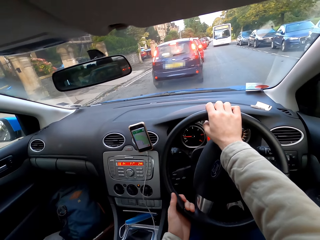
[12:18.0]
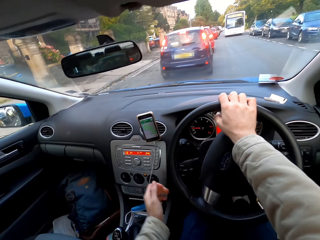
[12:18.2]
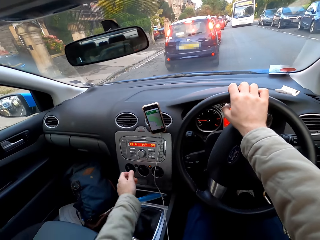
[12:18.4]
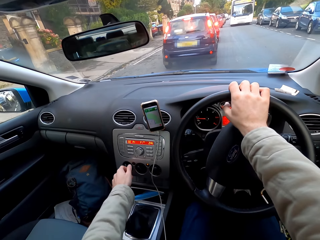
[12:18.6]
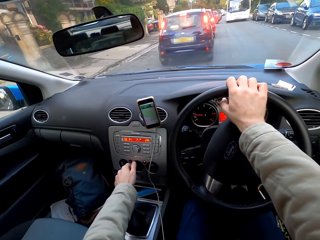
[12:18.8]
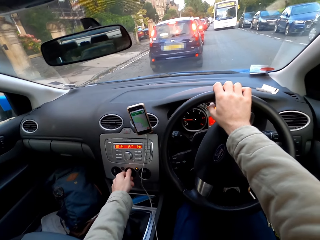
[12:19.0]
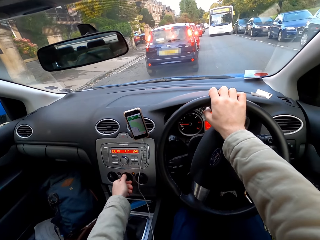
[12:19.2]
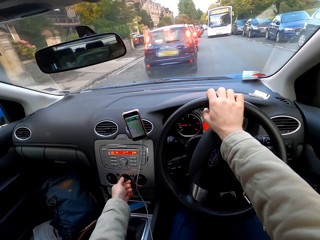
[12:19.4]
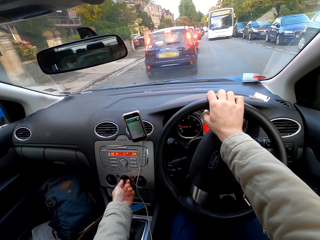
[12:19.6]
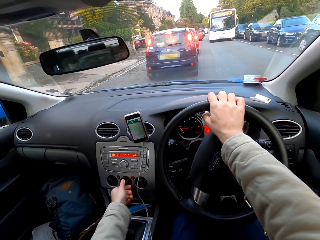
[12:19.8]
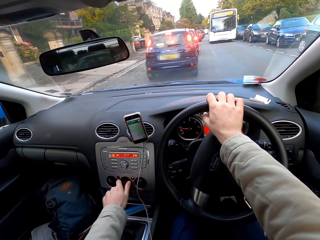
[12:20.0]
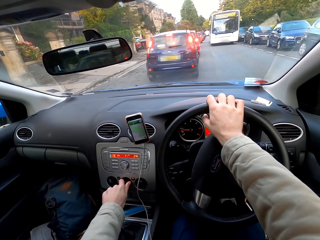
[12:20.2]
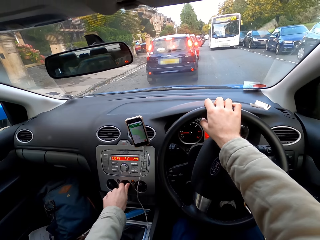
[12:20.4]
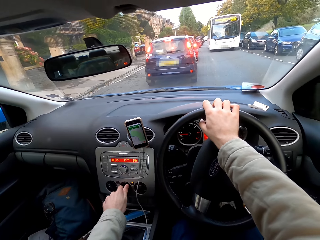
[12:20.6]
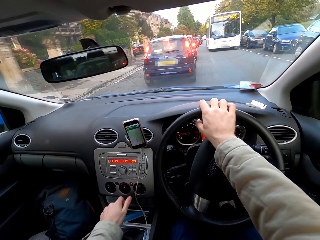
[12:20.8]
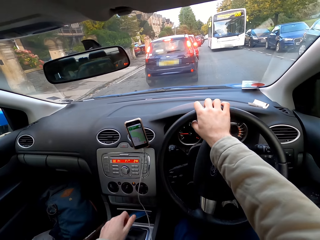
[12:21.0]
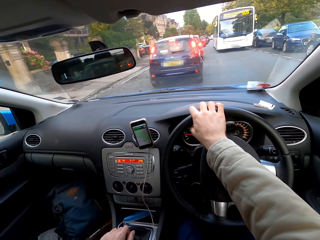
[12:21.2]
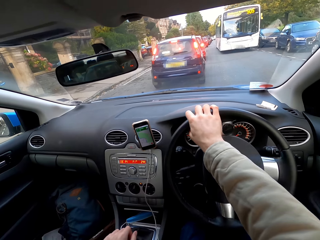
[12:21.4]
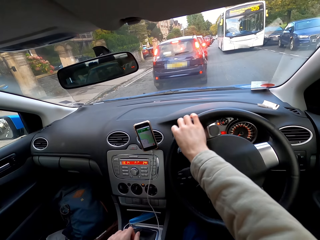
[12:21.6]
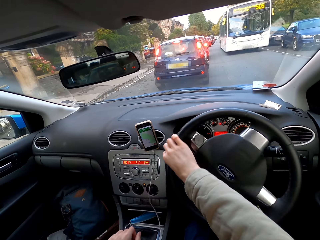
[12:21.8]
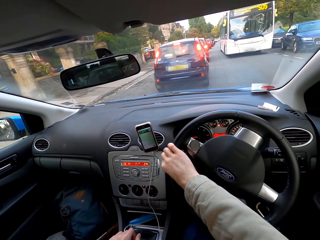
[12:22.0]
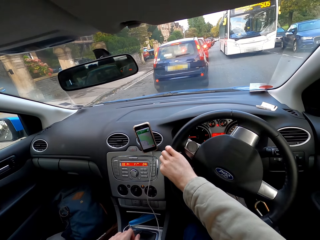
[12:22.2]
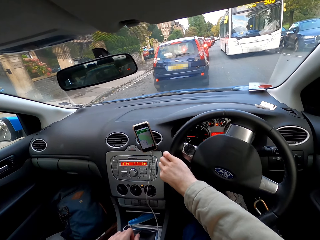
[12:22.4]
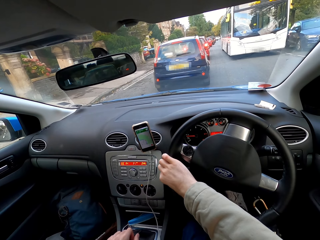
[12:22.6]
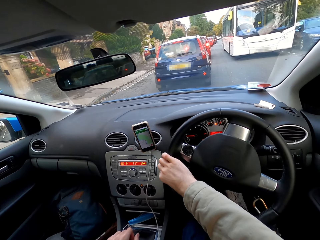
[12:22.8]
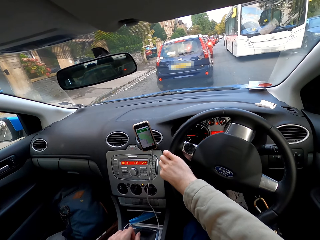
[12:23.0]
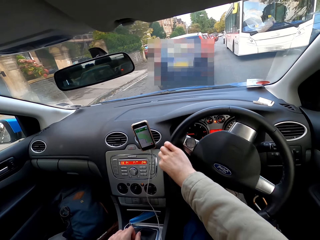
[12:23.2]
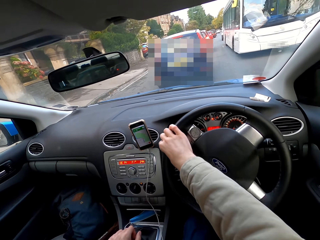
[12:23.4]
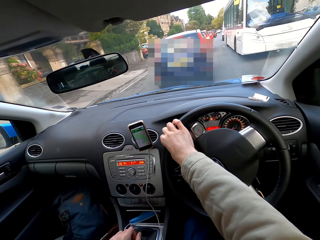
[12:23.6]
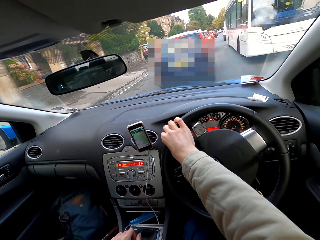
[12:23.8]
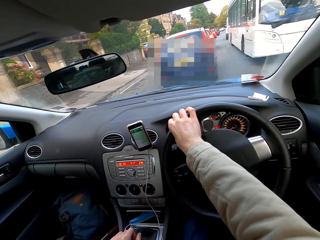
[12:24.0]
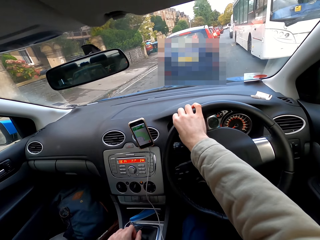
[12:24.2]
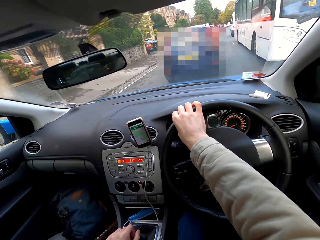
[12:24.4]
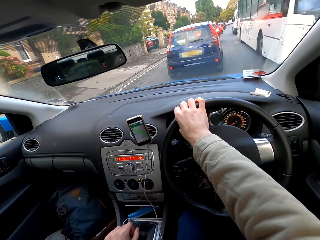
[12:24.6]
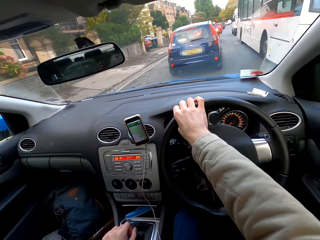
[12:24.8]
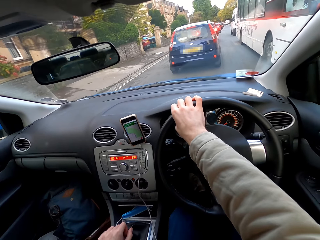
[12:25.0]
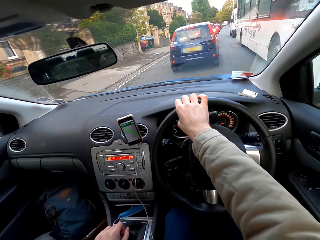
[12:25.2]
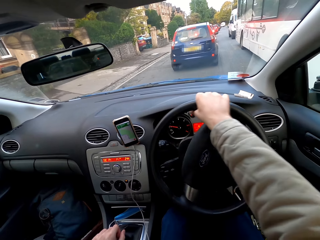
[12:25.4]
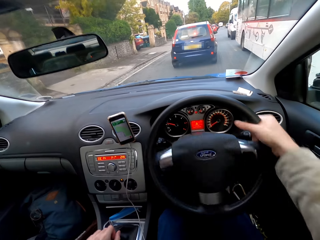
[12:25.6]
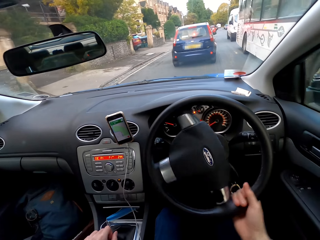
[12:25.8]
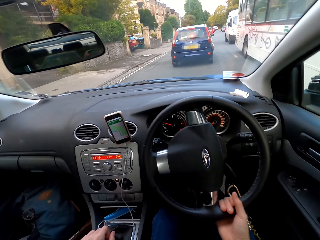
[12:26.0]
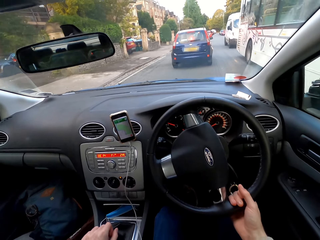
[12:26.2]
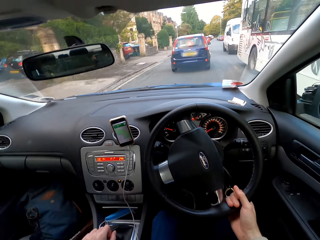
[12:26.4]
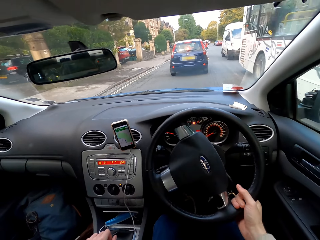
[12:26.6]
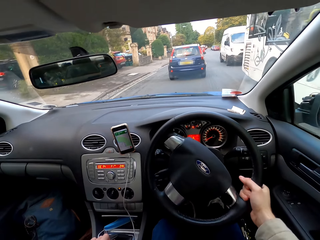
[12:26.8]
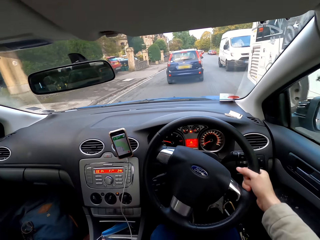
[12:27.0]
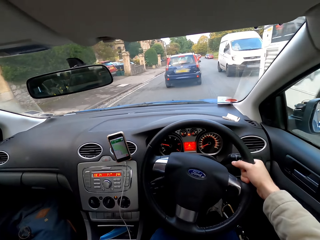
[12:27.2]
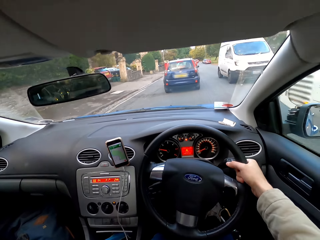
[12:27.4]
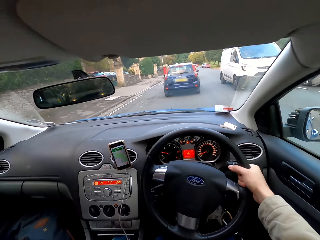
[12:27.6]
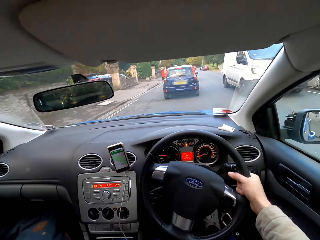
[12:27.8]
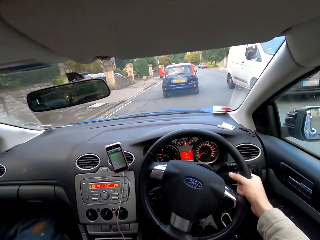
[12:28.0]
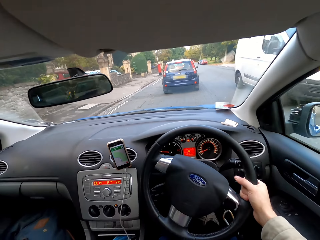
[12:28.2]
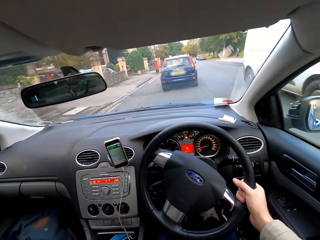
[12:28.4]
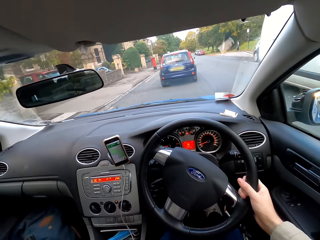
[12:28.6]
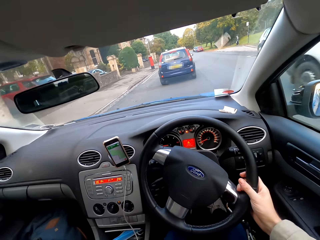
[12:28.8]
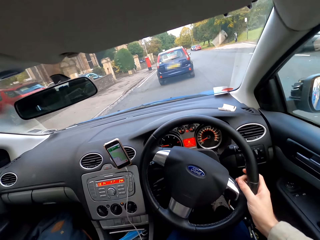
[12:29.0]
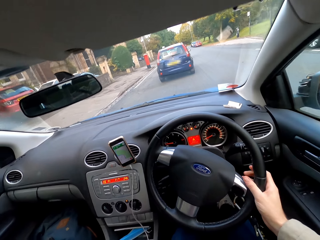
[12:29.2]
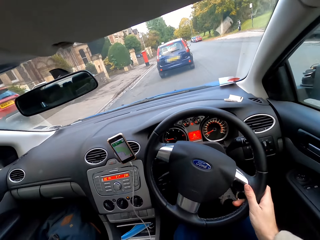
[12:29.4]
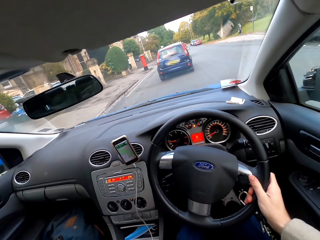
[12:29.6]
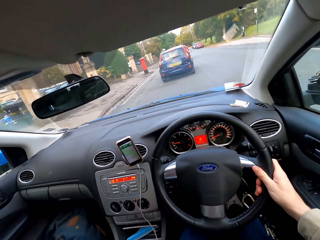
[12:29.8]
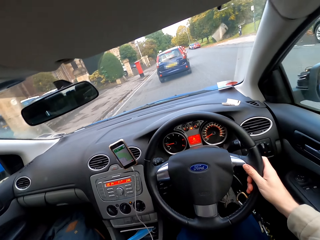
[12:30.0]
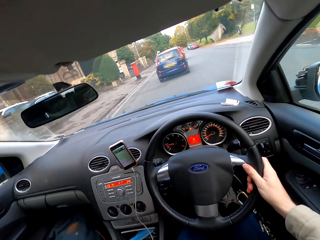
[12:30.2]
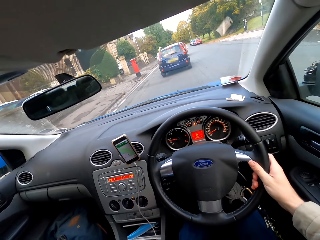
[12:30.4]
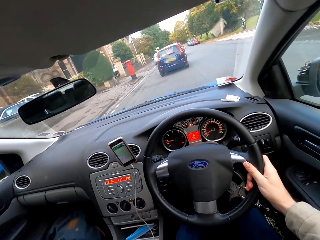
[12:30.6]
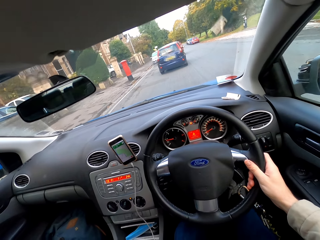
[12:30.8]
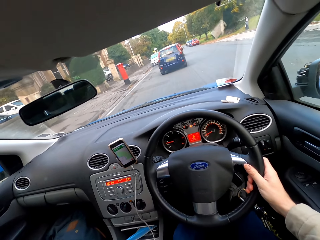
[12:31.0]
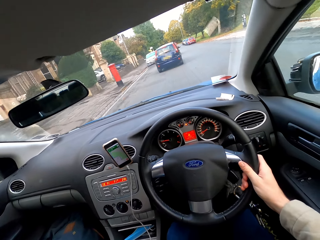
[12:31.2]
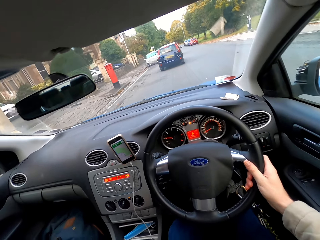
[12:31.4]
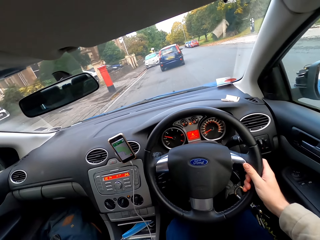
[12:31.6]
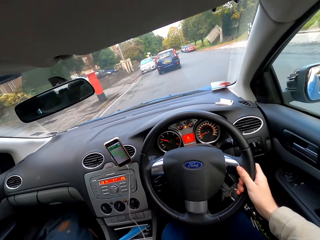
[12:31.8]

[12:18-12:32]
The camera wearer turns a knob on the center console with his left hand. A white bus drives past him. A white minivan drives past him.

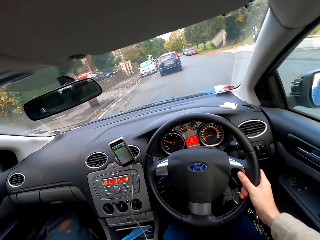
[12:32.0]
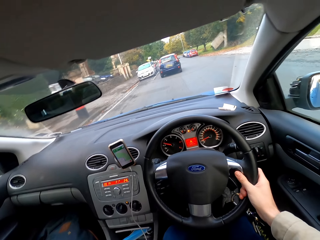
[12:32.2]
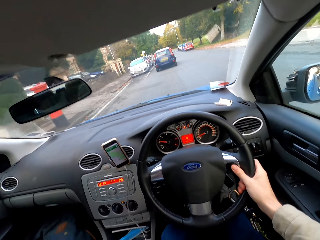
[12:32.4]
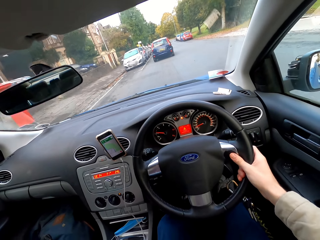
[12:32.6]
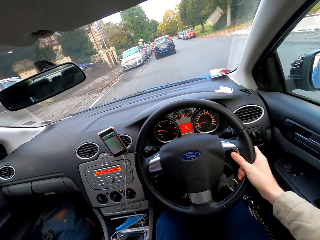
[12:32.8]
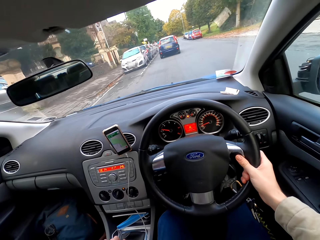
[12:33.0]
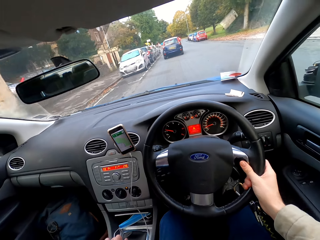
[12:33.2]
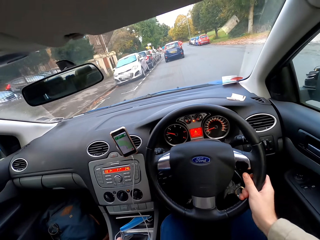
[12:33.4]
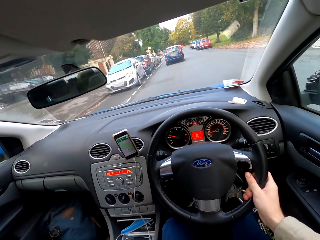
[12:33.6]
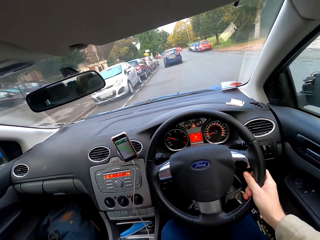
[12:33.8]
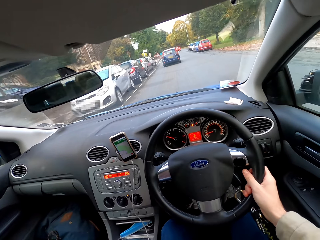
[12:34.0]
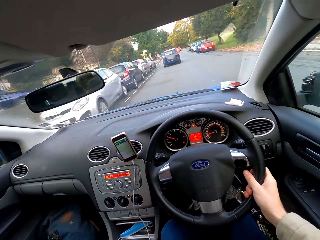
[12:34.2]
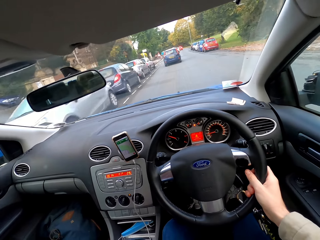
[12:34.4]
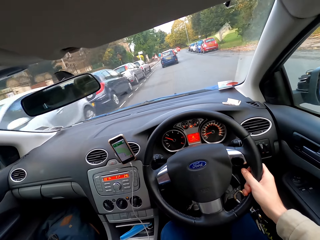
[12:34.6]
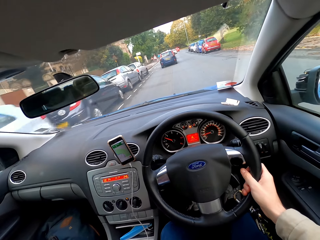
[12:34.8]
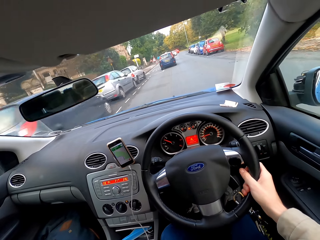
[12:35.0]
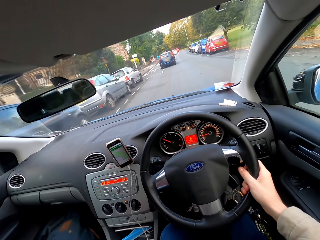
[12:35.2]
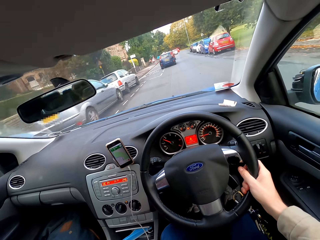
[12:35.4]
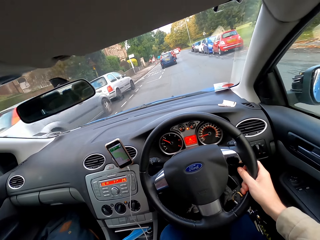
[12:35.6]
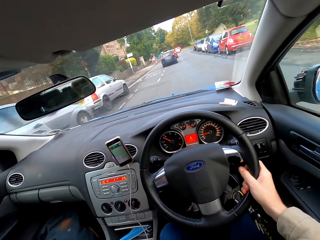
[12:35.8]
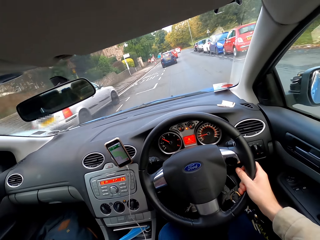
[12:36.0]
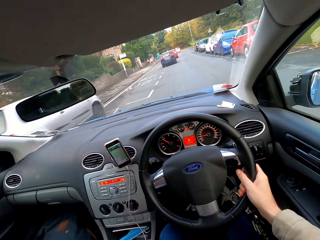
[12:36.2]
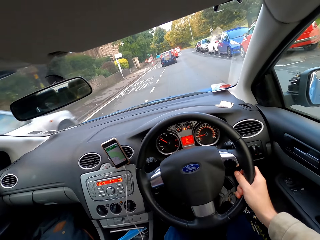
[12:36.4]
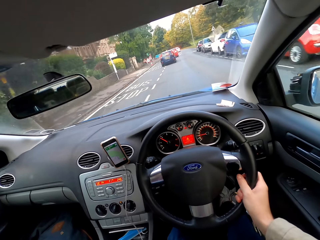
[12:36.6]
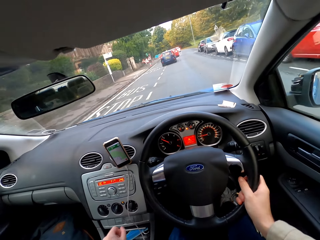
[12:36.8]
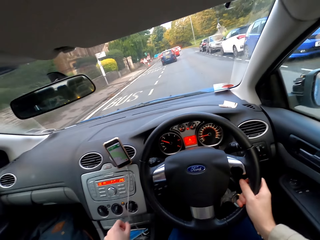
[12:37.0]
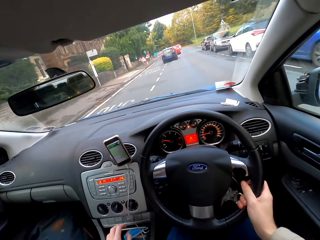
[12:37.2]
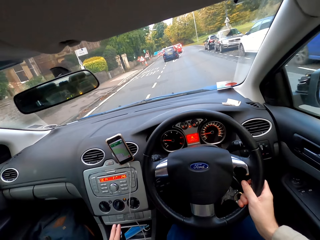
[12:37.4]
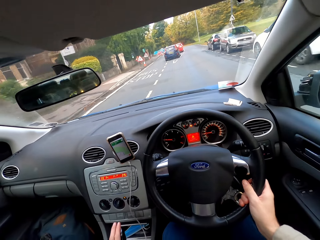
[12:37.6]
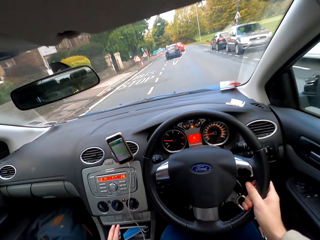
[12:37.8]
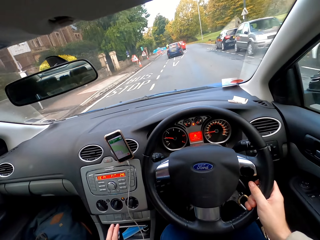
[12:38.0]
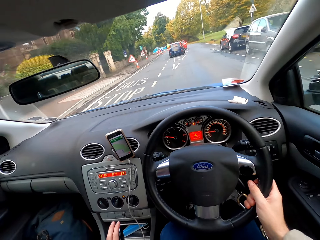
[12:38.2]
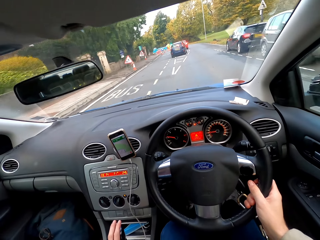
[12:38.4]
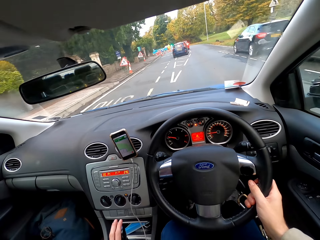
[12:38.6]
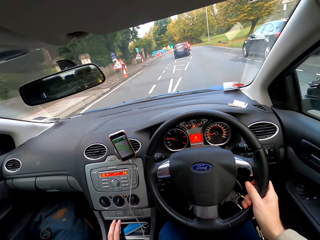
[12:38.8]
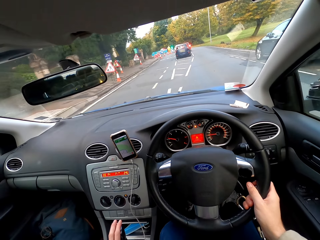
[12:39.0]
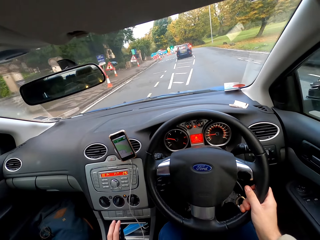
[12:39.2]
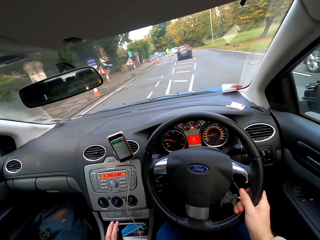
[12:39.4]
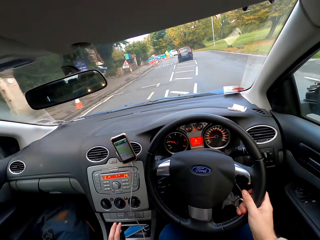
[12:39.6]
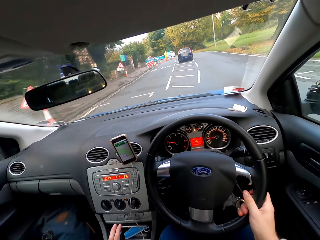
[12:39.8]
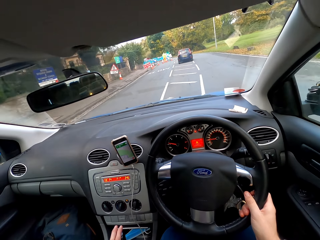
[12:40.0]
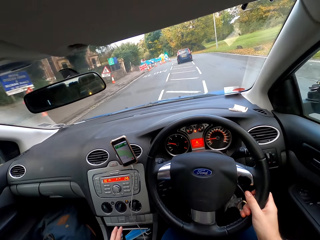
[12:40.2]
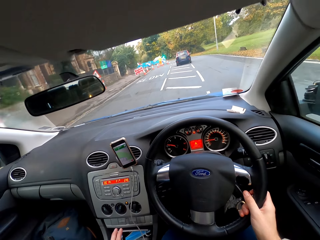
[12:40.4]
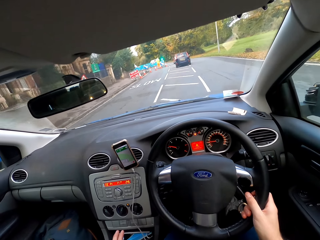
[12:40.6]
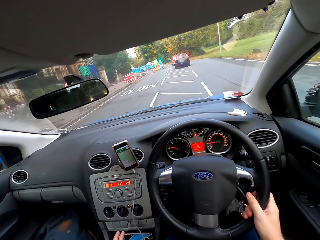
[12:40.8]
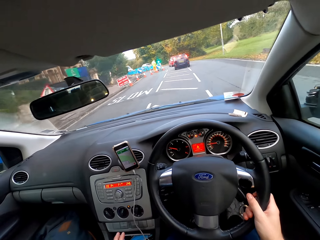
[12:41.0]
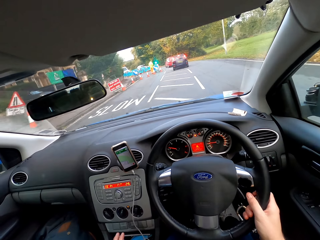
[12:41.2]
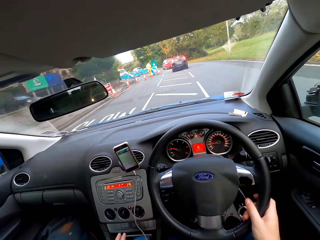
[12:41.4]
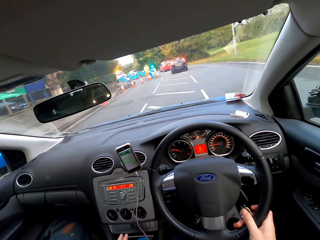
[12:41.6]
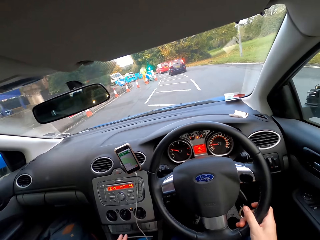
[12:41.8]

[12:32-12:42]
The camera wearer operates the gear lever with his left hand.
